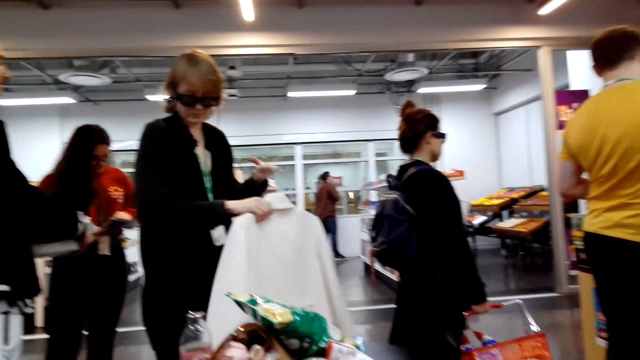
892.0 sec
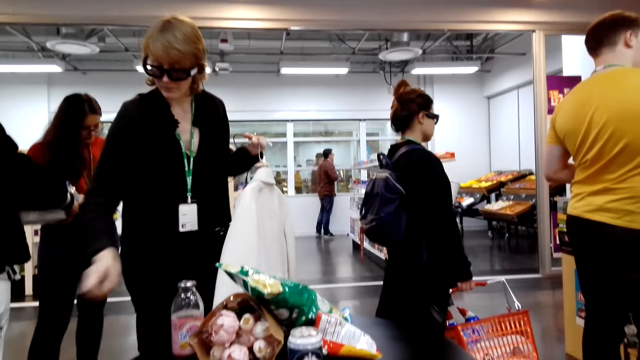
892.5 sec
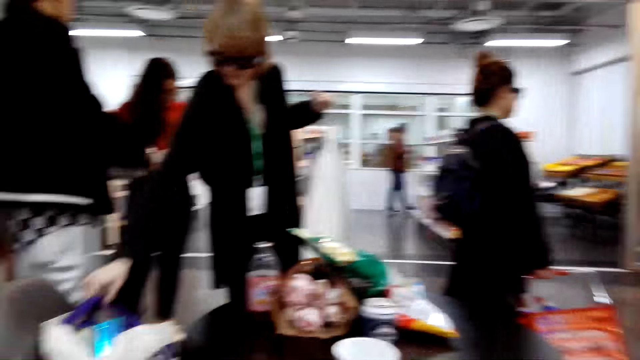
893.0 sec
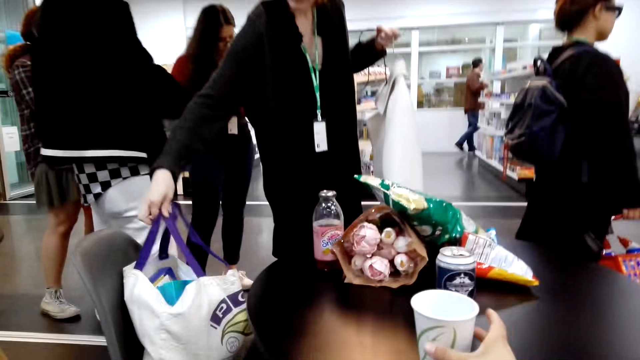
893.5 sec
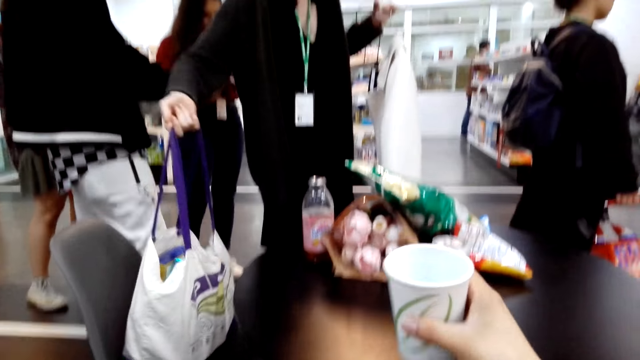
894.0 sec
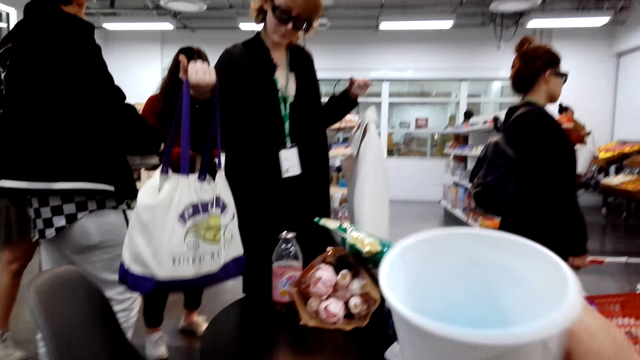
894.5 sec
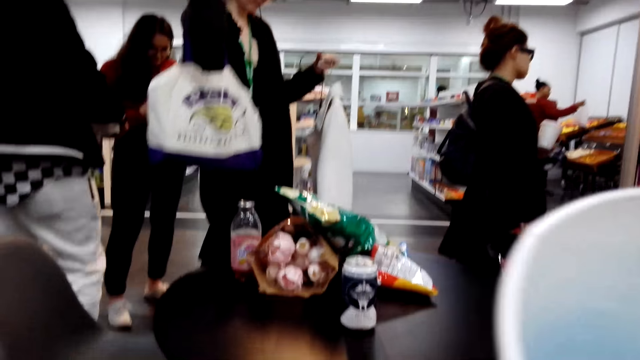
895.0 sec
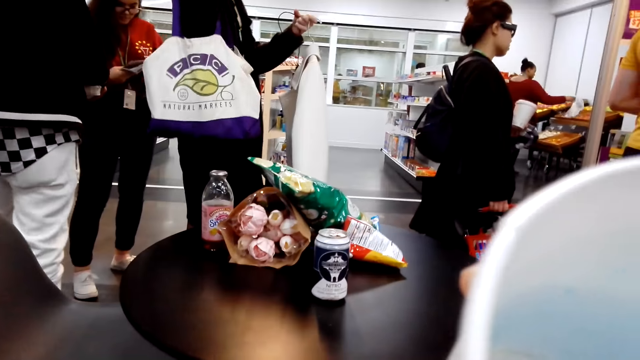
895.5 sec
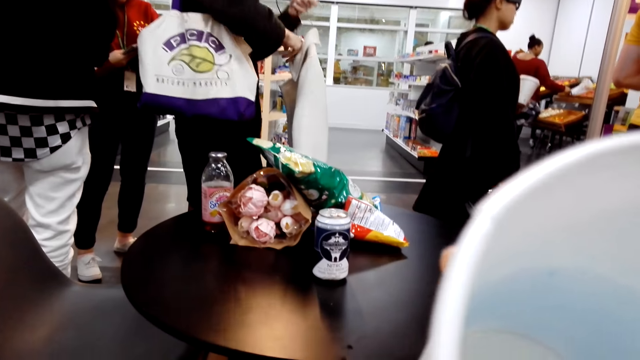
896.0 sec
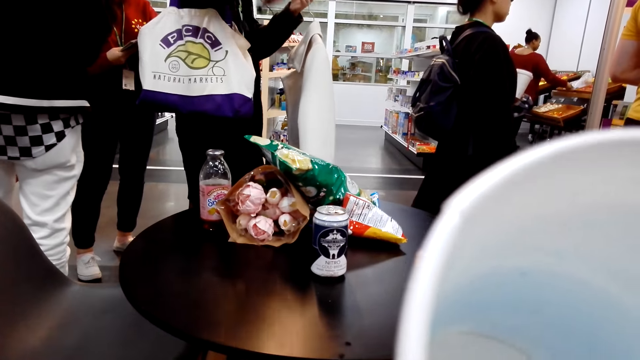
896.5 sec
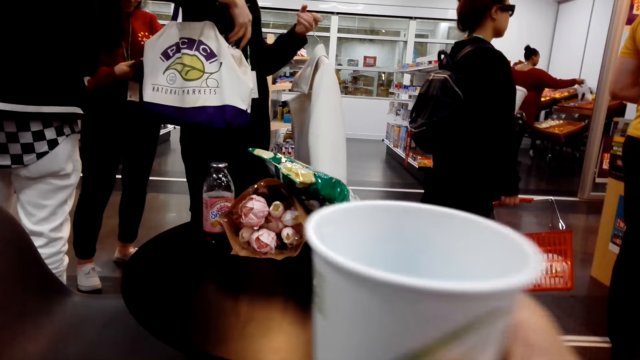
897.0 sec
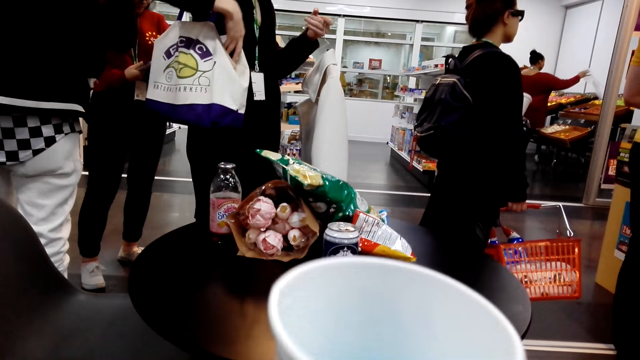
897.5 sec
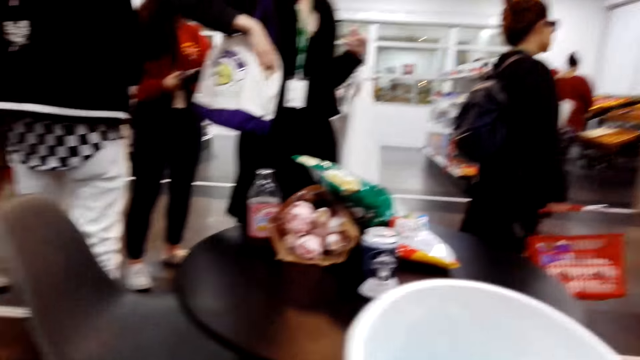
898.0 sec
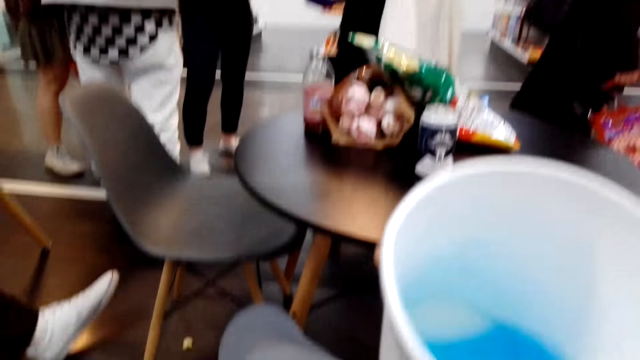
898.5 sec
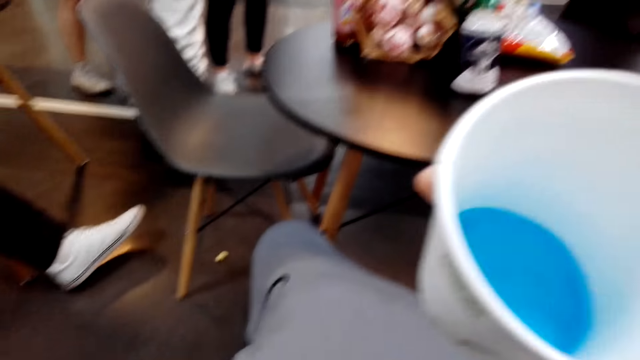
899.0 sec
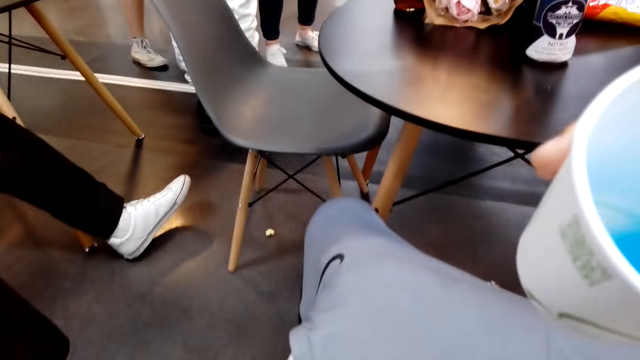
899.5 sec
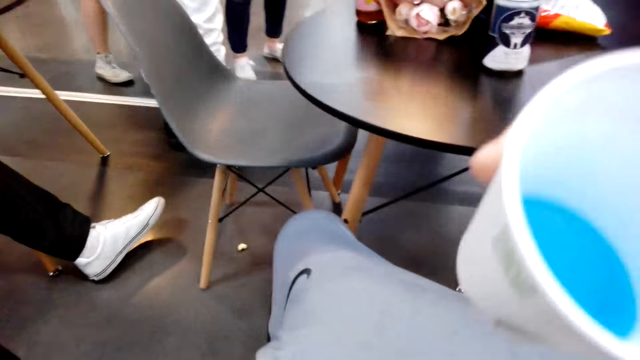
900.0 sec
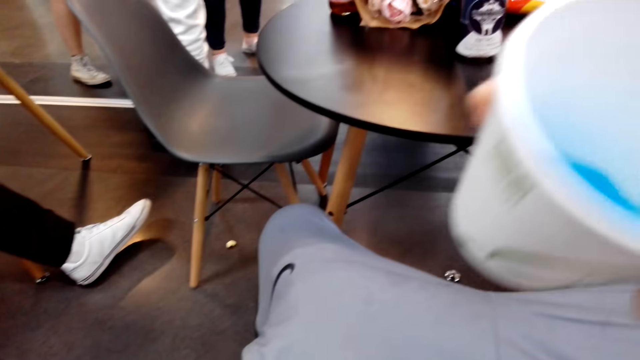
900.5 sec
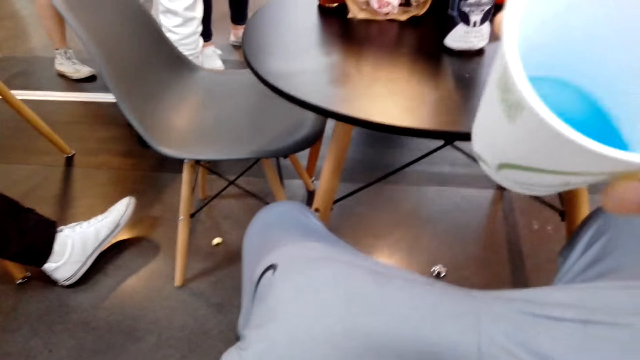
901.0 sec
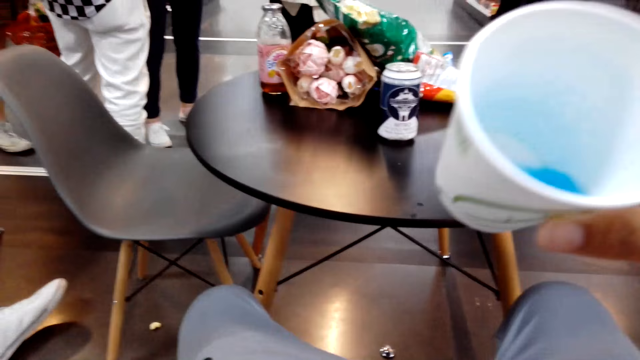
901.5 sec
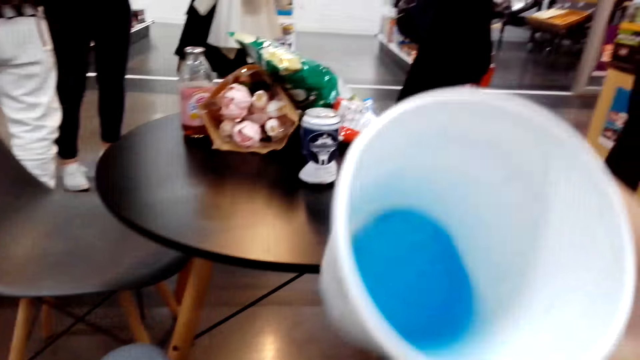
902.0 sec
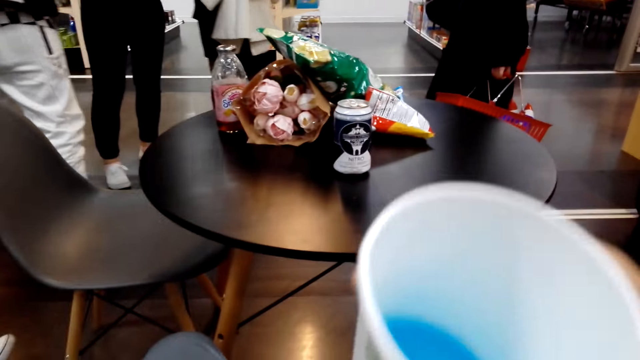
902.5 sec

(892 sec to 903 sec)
The camera wearer drinks from the tumbler. They shake the tumbler.

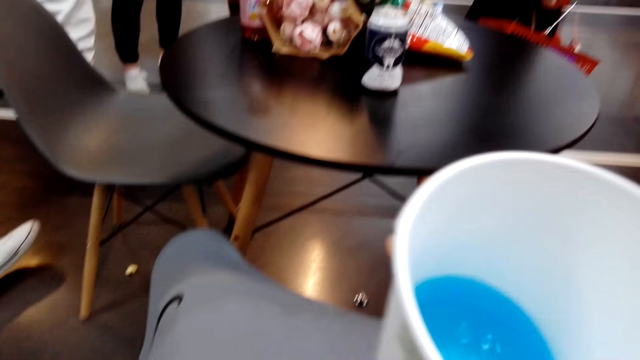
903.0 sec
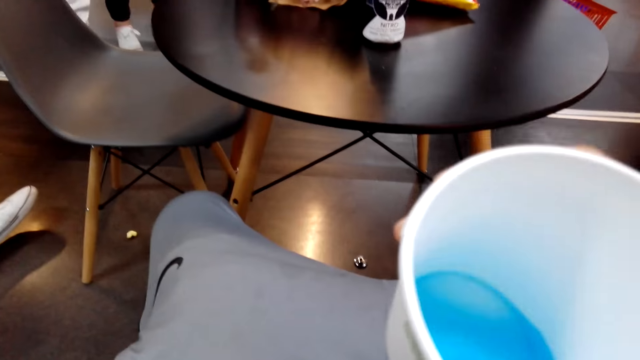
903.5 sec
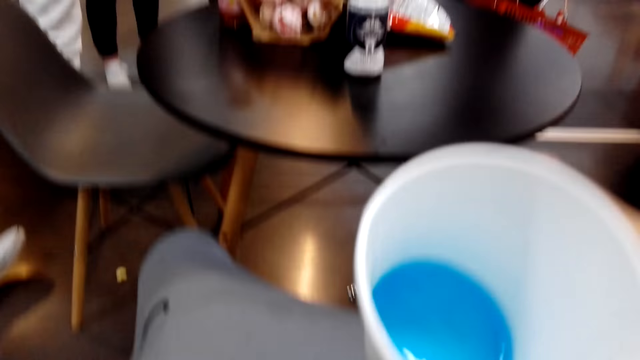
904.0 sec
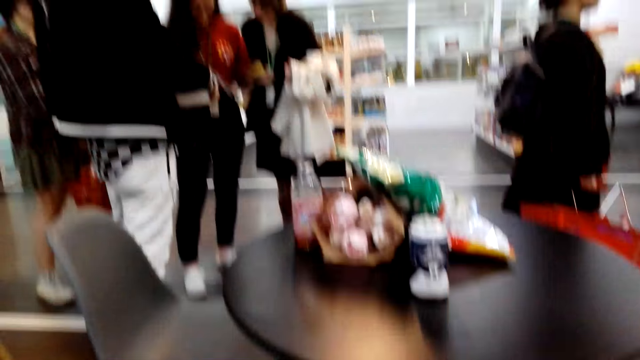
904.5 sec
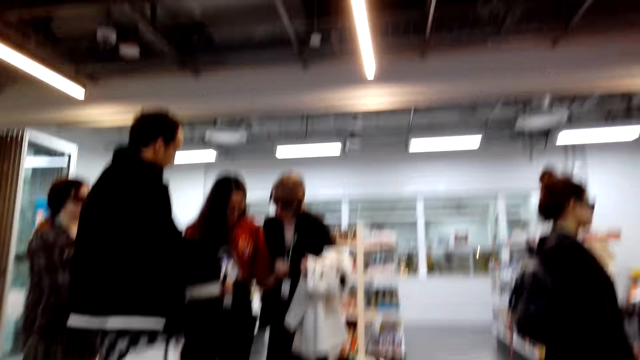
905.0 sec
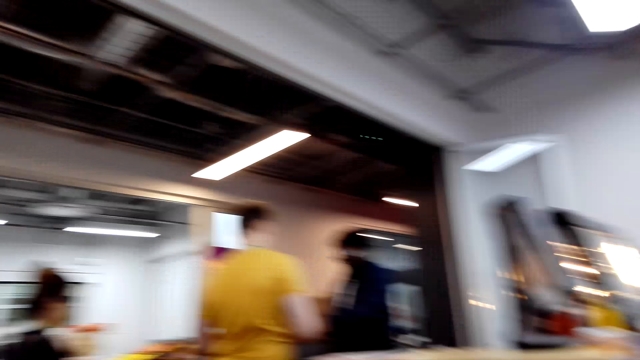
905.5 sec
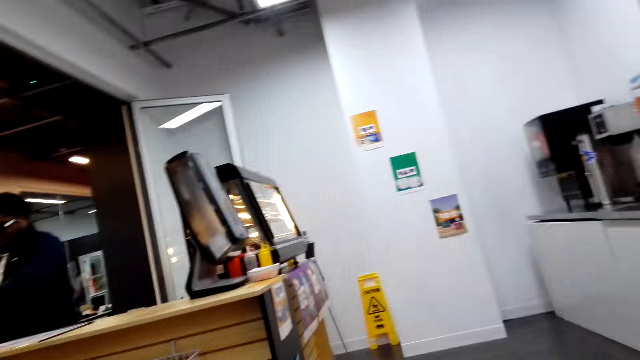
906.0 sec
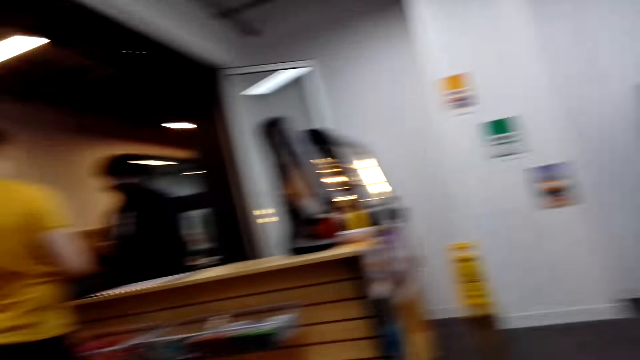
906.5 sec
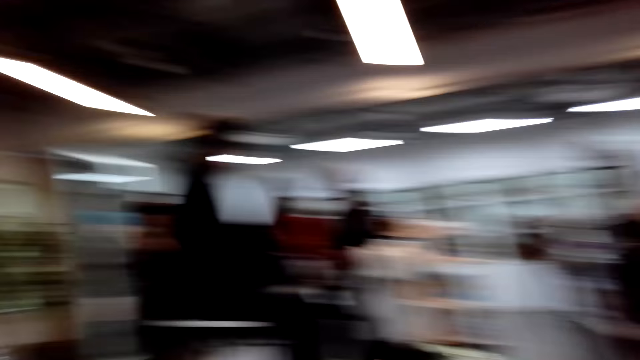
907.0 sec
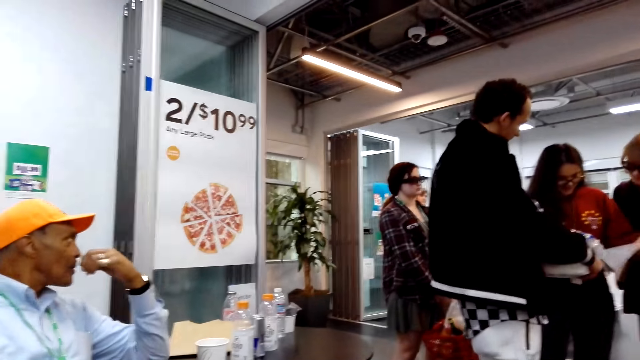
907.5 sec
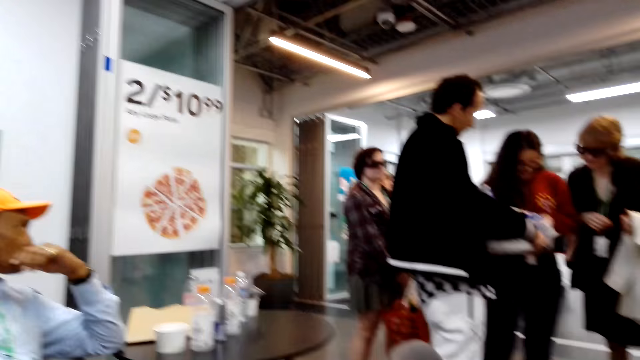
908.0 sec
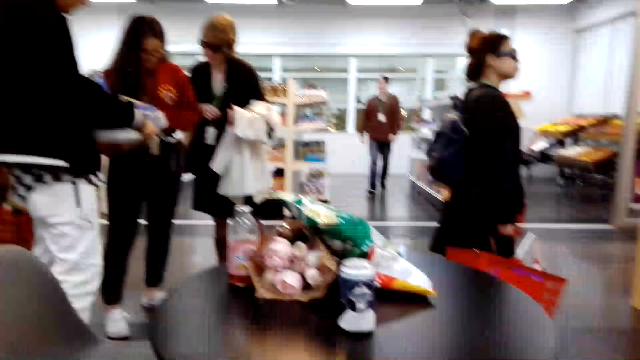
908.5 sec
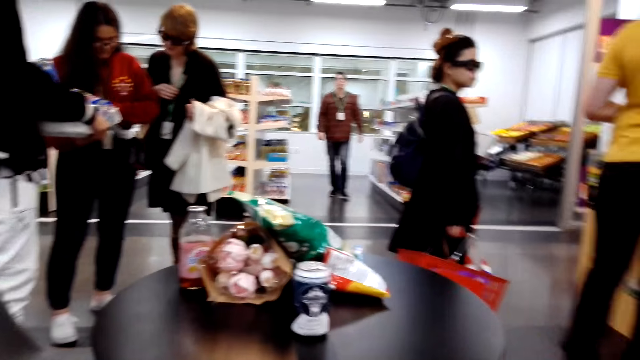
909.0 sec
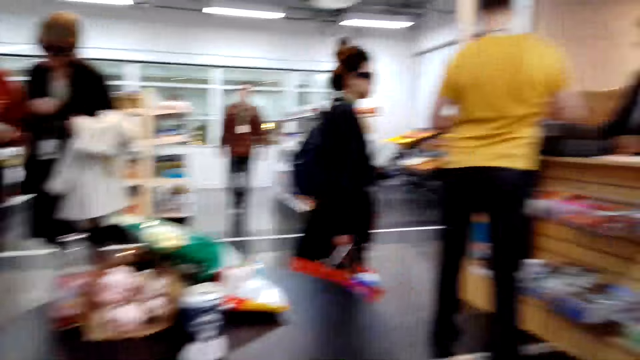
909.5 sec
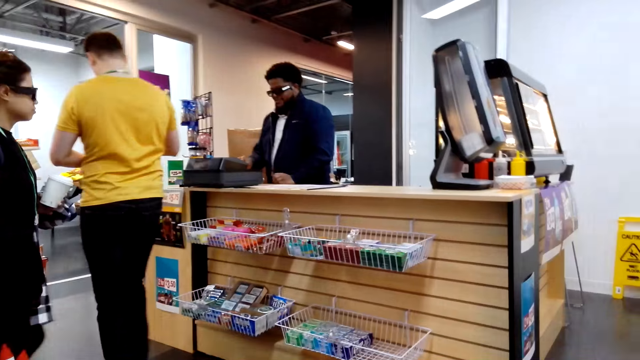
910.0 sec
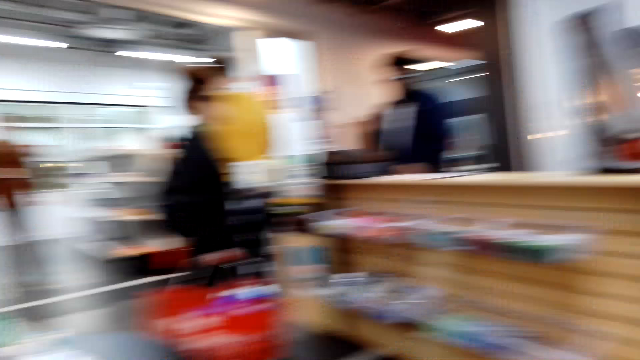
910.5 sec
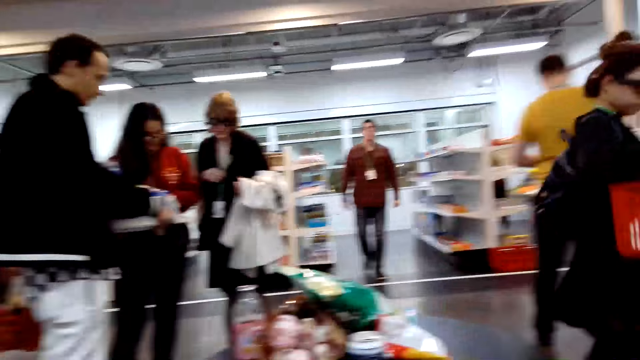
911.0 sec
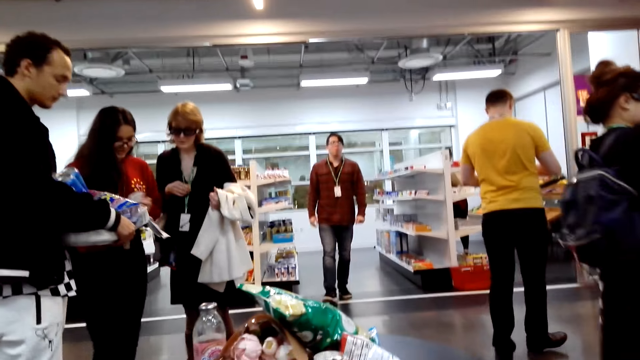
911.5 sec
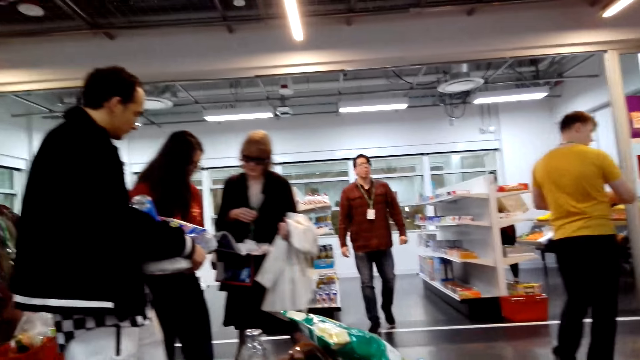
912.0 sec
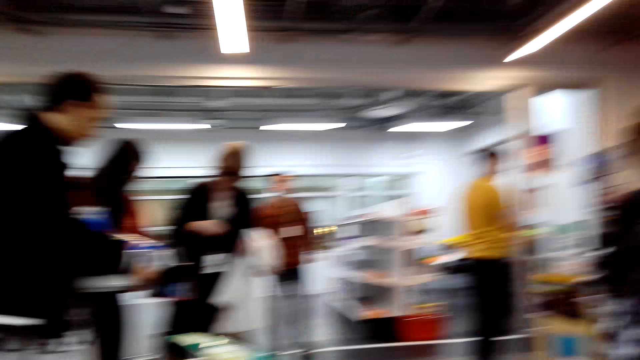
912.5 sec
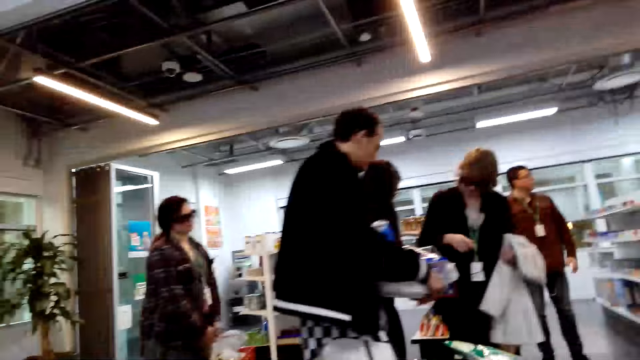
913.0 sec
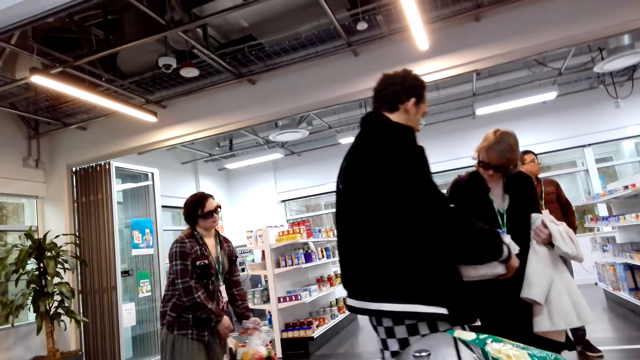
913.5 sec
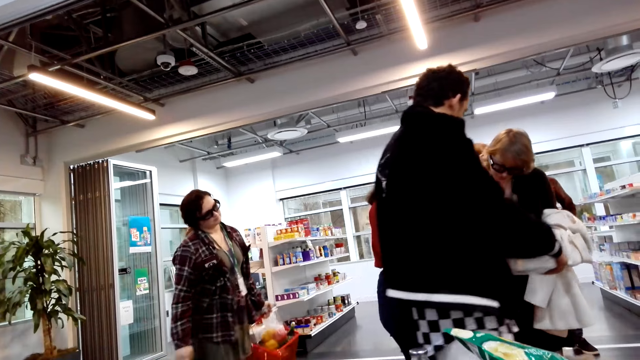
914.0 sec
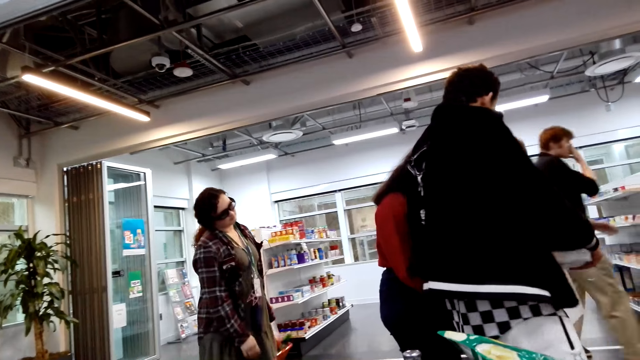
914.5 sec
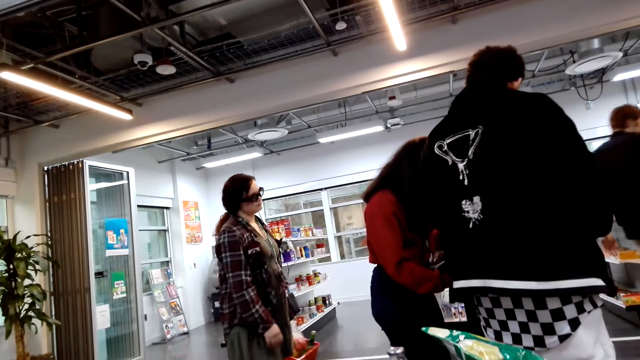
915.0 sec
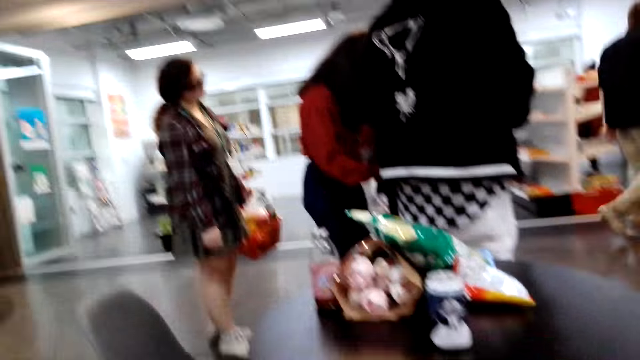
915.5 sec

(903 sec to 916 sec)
The camera wearer looks around. They rotate the camera.
